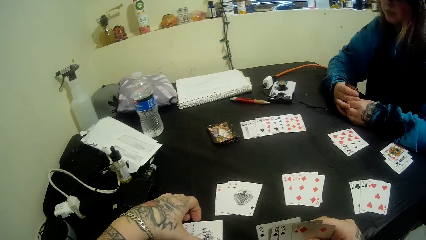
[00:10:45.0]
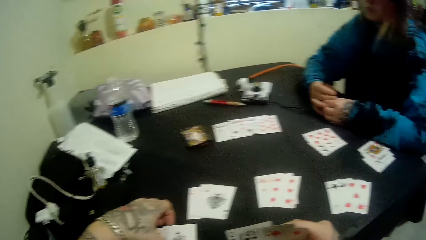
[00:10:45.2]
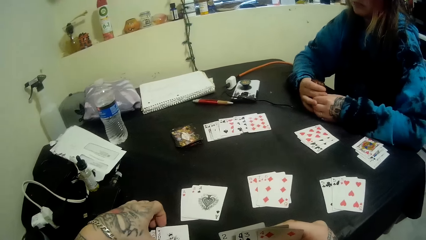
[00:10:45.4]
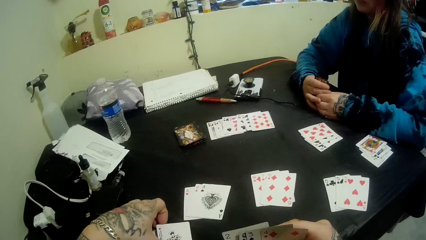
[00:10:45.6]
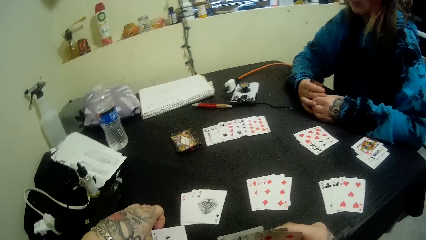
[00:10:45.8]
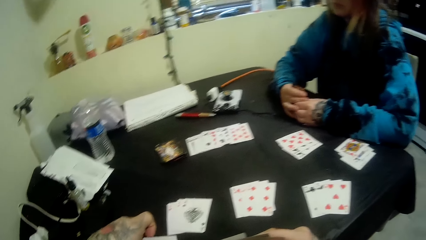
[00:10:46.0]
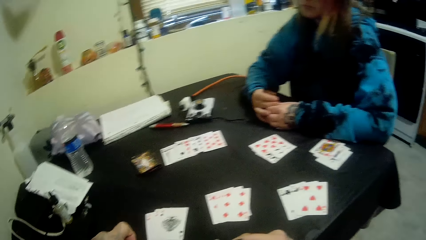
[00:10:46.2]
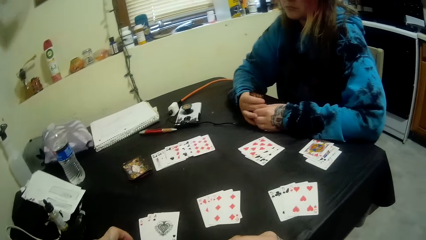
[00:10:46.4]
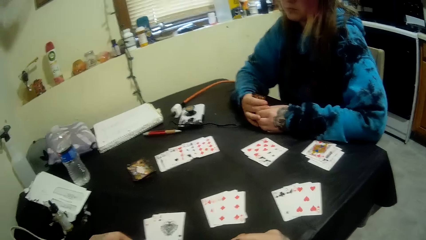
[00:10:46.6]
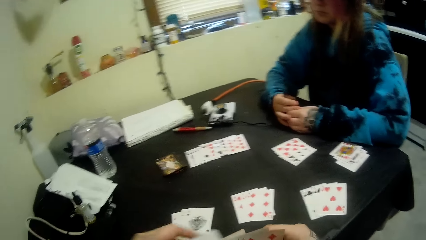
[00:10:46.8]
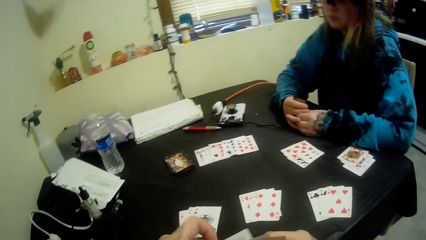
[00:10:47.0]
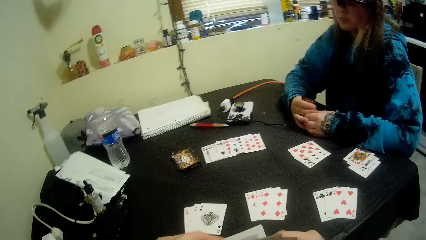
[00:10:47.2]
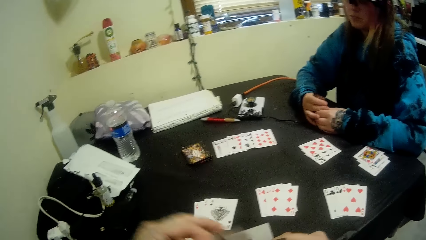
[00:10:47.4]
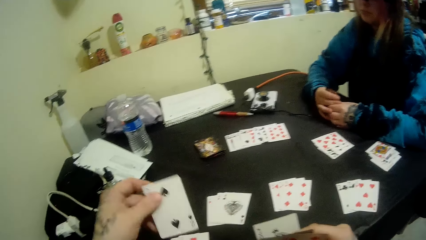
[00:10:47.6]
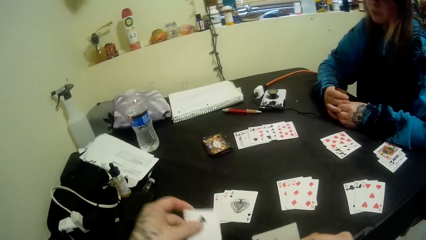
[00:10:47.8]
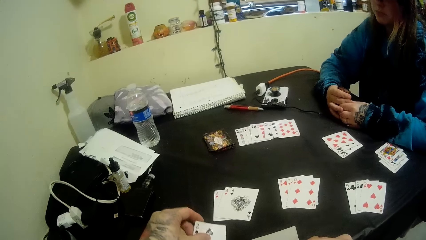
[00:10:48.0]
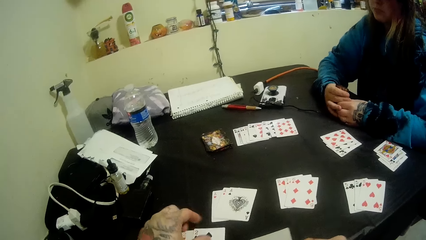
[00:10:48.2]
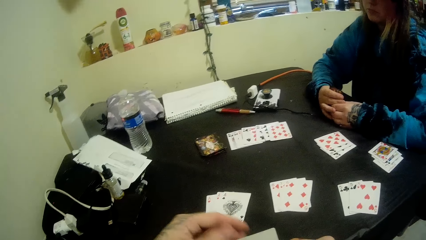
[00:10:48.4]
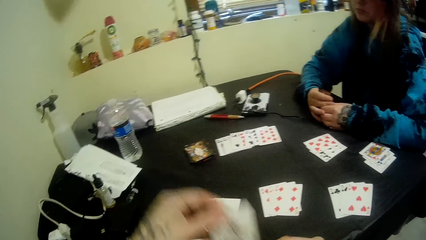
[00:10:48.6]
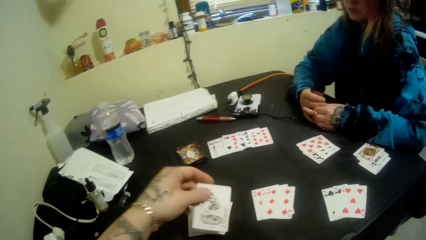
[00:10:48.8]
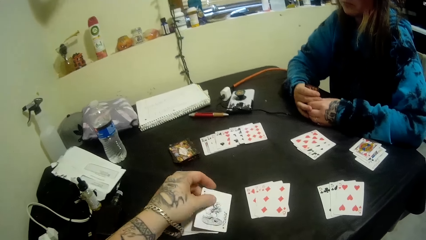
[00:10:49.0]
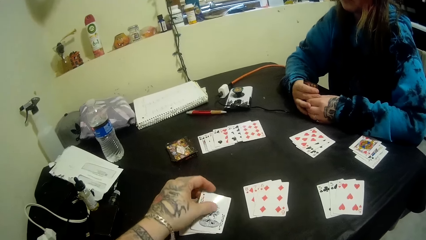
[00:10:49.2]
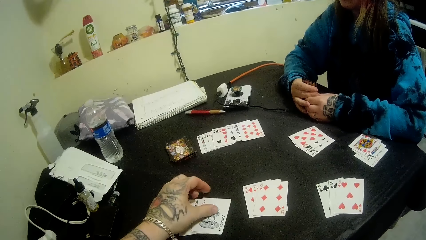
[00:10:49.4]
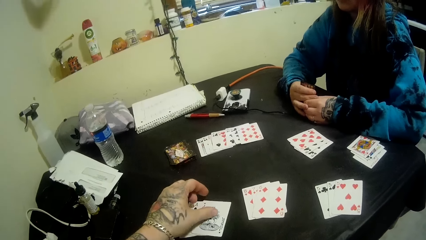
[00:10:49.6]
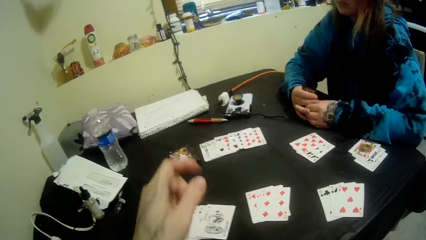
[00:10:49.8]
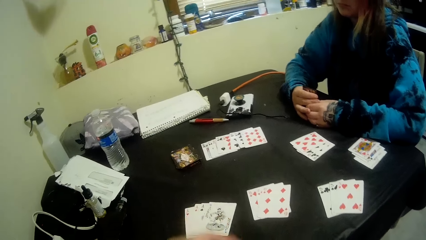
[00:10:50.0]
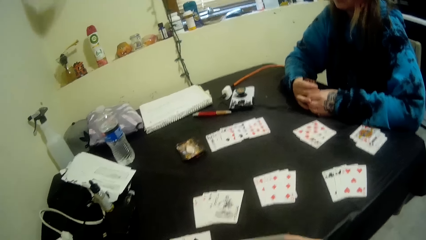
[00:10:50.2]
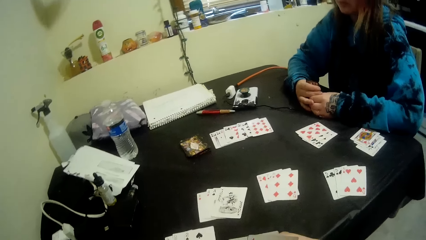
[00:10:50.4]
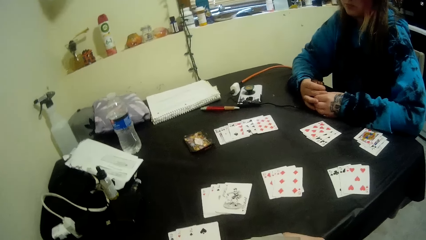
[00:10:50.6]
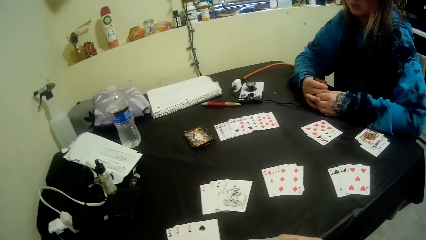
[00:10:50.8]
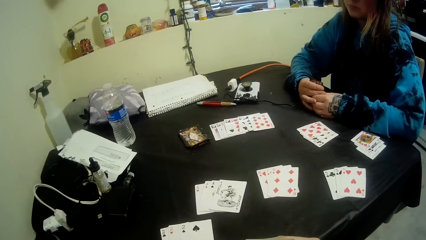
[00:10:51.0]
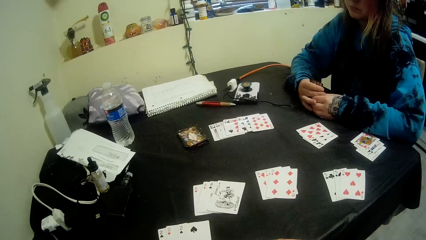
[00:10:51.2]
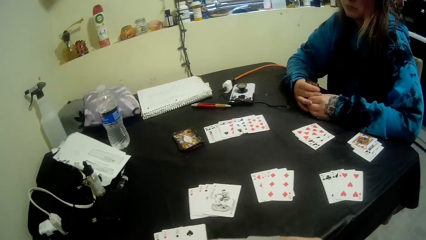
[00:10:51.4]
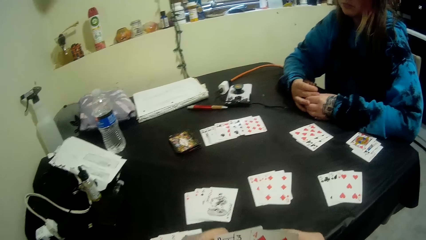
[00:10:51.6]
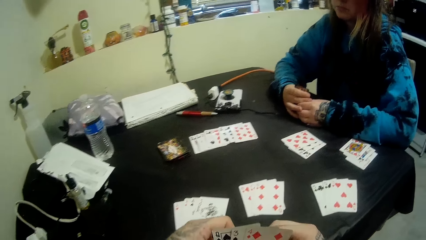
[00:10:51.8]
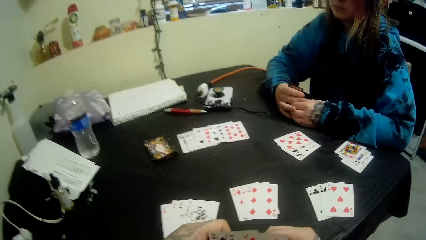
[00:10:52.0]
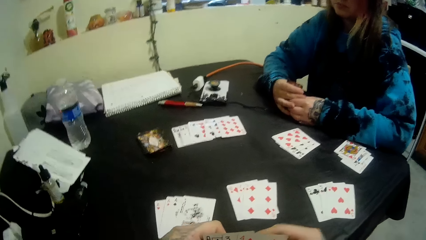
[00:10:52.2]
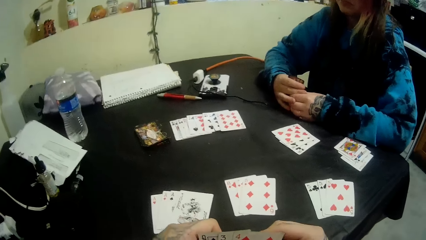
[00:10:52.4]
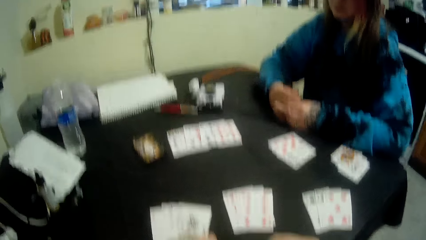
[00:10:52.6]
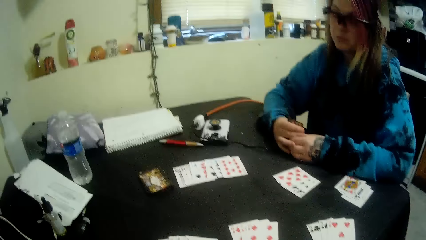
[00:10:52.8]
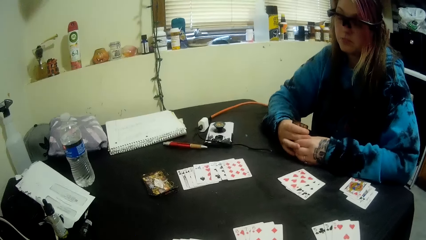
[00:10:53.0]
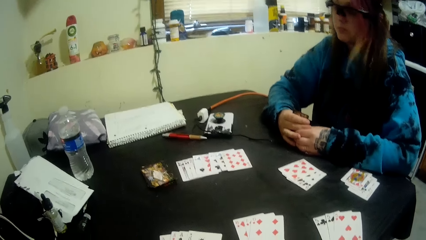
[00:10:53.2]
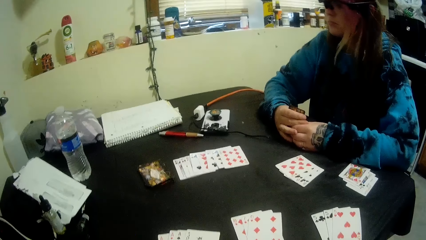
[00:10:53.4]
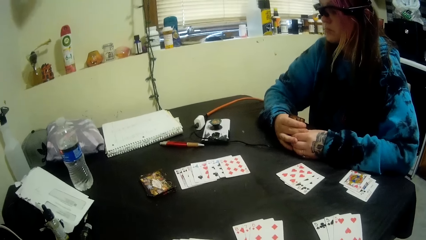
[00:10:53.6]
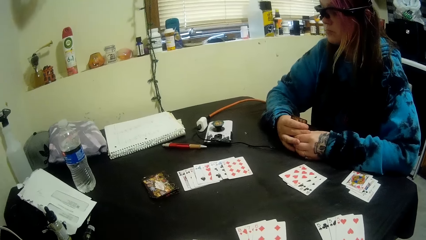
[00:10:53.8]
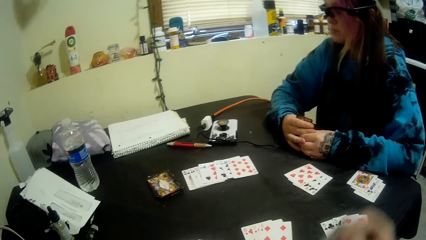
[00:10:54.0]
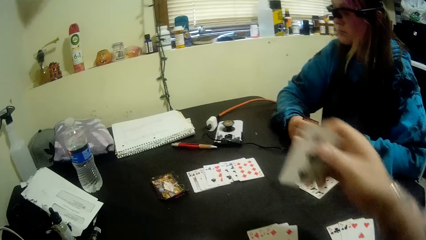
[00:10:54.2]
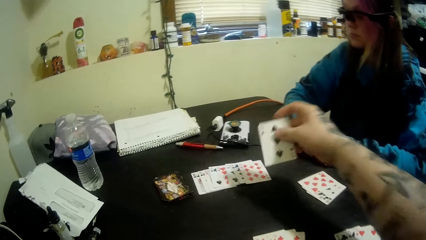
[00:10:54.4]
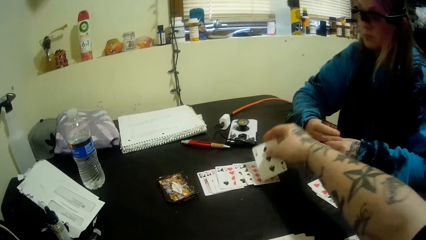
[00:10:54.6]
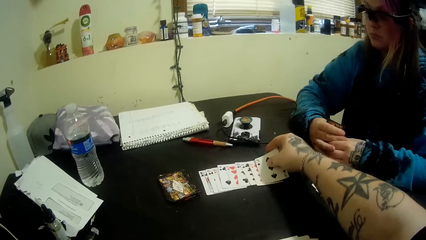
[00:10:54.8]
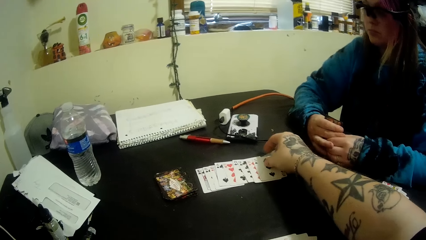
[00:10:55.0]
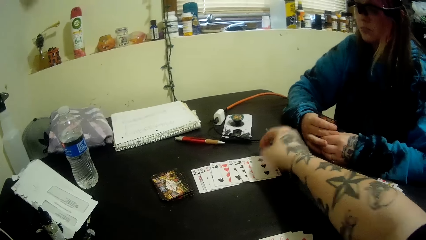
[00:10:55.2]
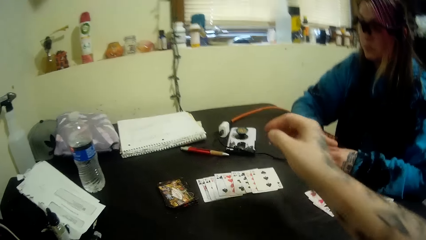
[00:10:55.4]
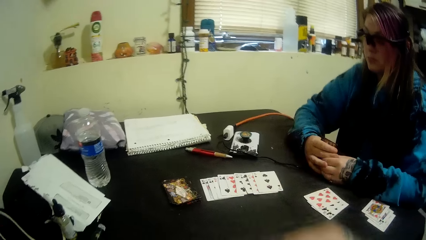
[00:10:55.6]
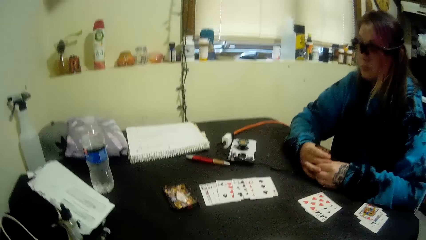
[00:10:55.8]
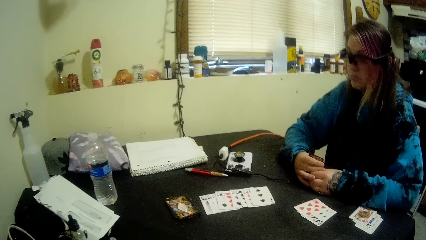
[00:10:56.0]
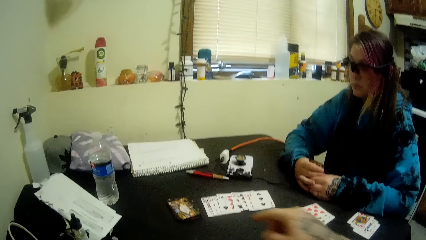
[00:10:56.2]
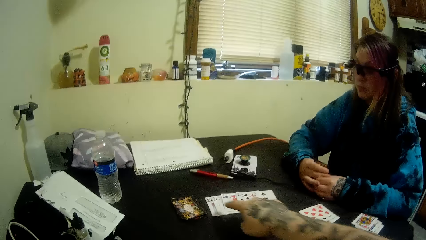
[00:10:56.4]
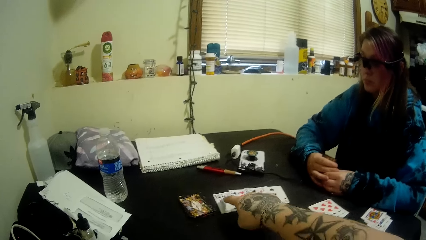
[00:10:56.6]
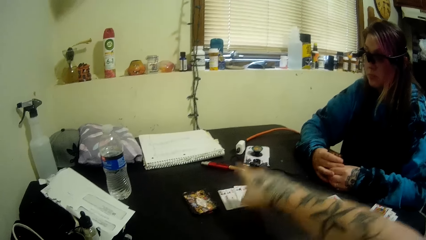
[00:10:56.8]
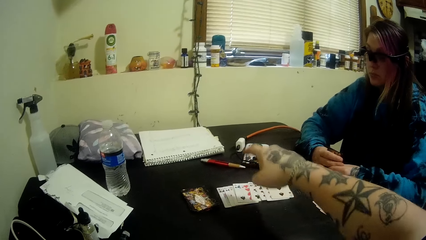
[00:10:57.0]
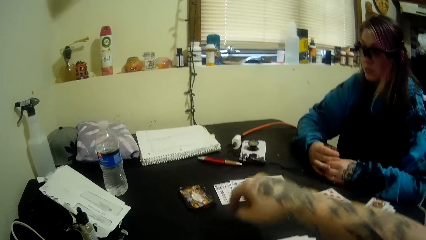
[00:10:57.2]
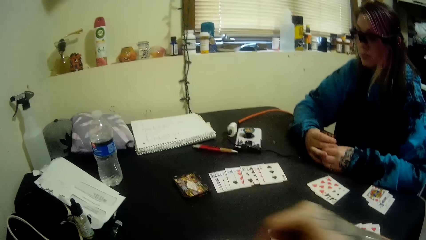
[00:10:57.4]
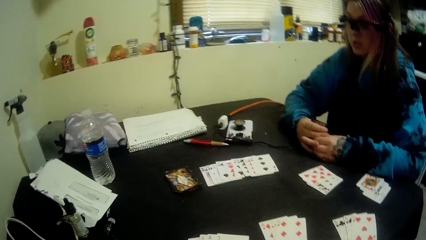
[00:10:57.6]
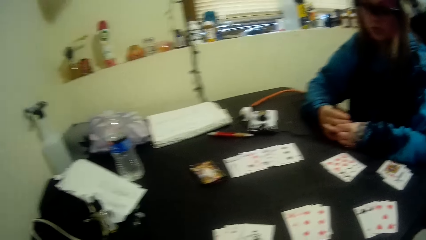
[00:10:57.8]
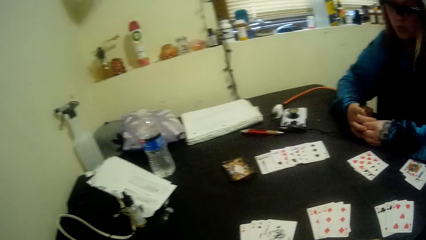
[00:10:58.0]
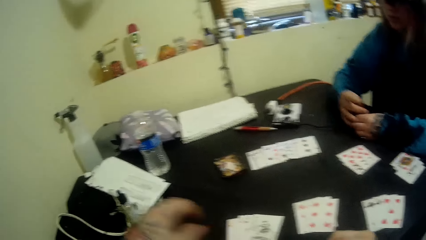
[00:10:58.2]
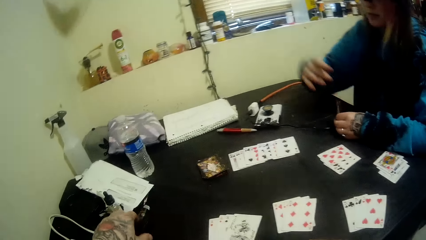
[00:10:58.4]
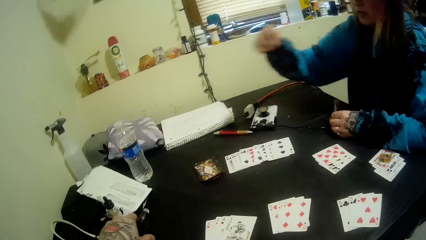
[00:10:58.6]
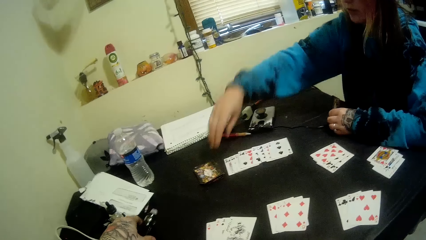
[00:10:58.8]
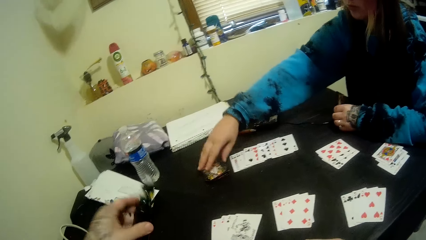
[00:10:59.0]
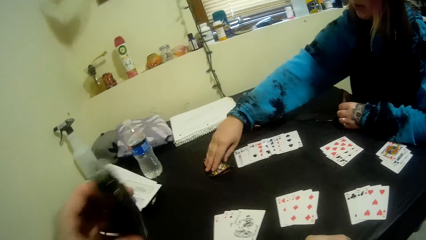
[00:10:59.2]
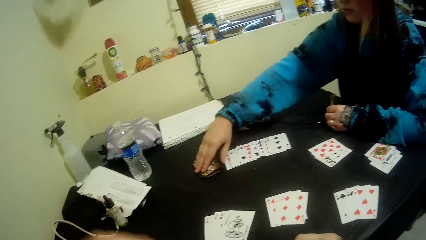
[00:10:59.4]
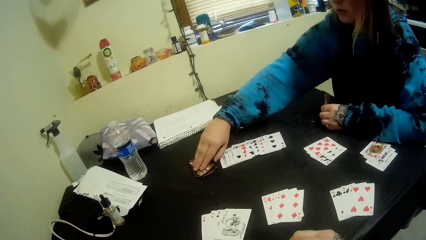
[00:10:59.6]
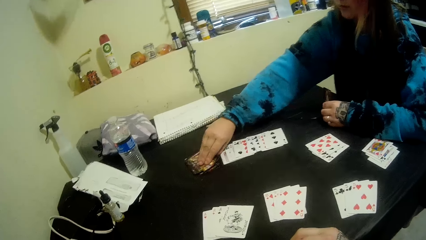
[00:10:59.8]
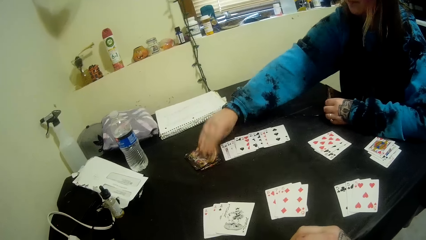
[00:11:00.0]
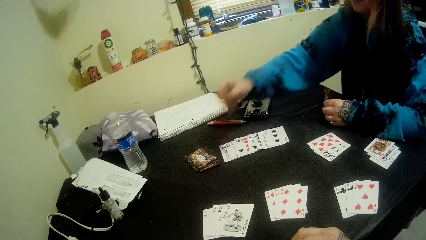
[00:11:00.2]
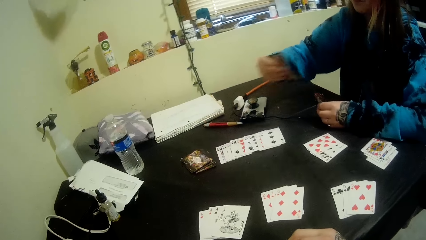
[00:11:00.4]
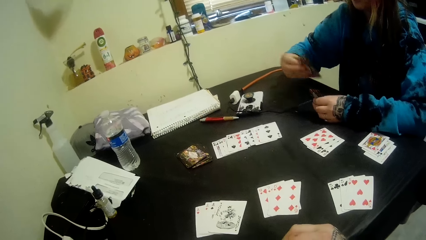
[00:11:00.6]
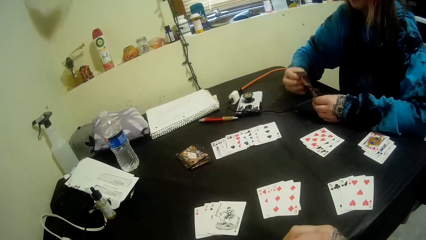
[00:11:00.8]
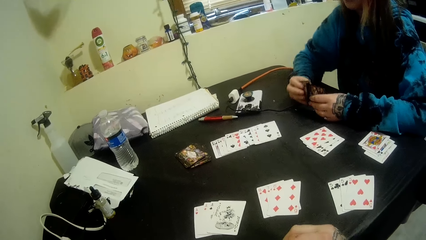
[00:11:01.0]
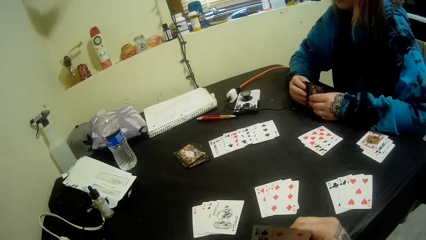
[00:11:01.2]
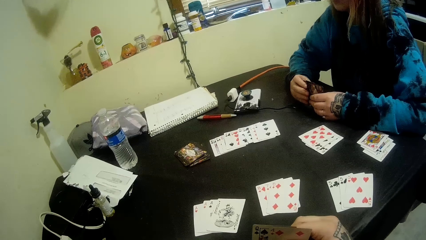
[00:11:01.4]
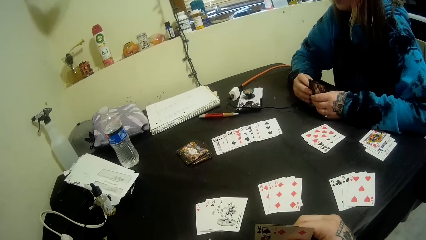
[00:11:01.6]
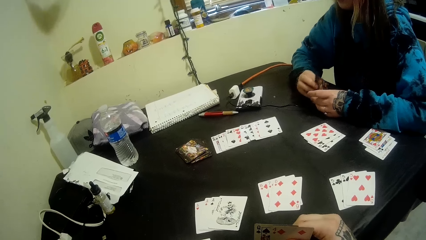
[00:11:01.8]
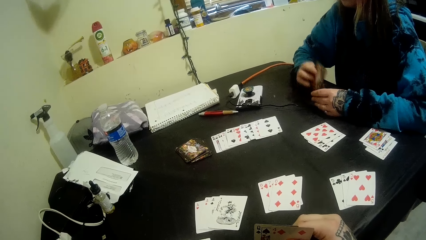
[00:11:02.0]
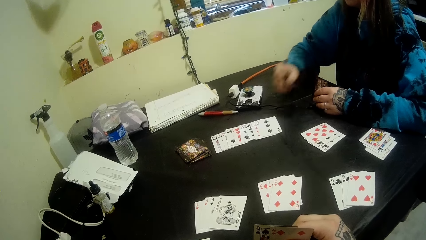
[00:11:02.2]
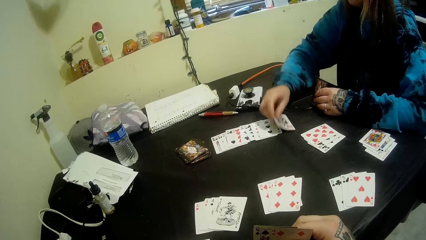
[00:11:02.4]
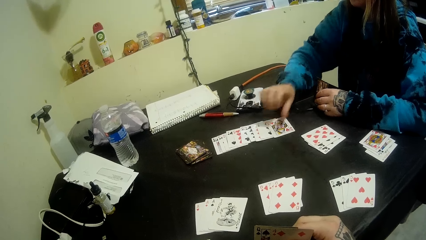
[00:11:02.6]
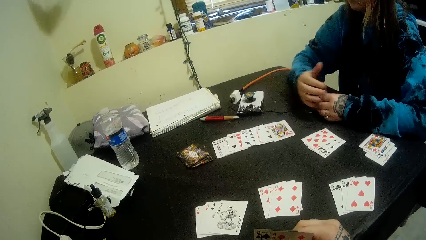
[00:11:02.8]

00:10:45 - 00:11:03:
The camera wearer puts another card on the table with the left hand. They look at a woman. They put another card on the table with the right hand. They point at the card. They take a cigar cane on the table. The woman picks another card on the table. She puts another card on the table.
